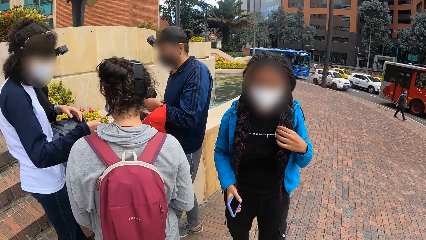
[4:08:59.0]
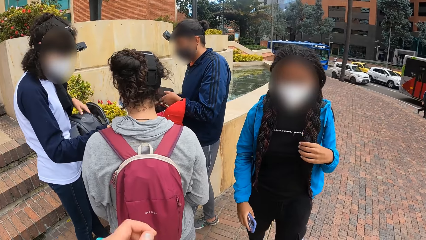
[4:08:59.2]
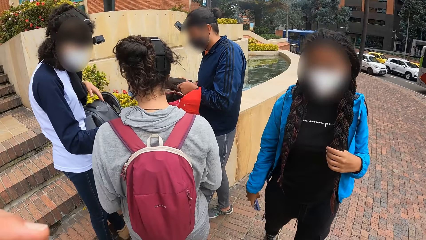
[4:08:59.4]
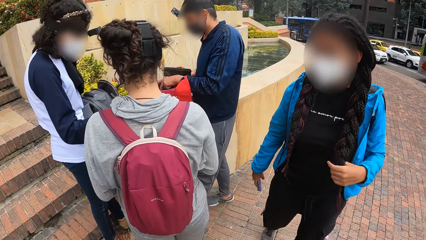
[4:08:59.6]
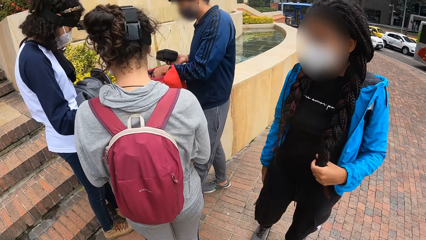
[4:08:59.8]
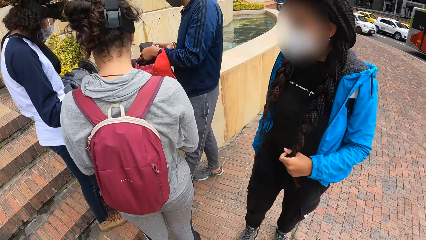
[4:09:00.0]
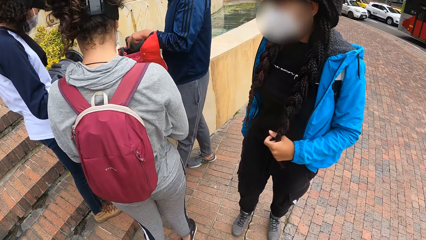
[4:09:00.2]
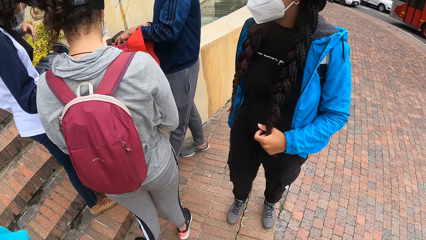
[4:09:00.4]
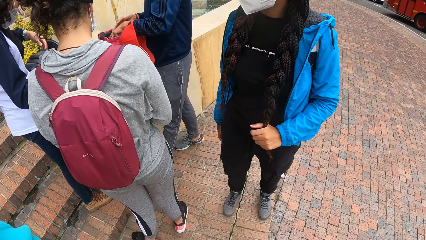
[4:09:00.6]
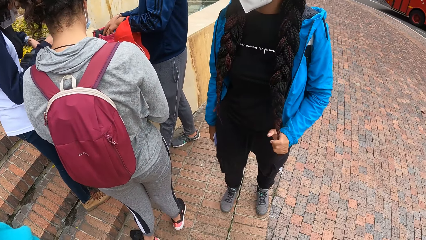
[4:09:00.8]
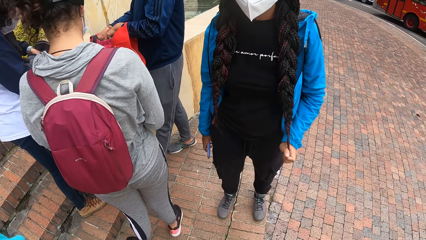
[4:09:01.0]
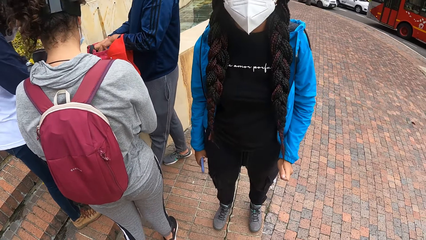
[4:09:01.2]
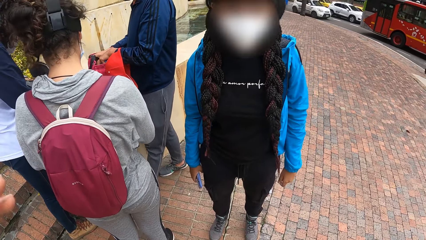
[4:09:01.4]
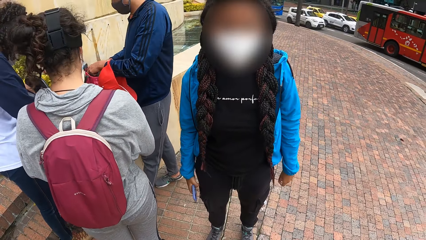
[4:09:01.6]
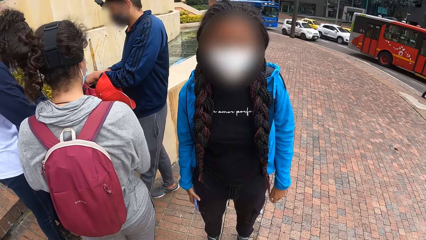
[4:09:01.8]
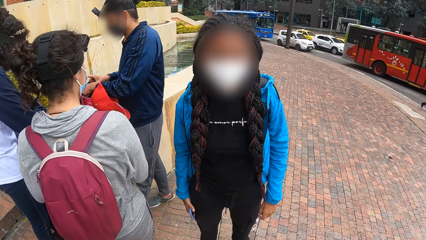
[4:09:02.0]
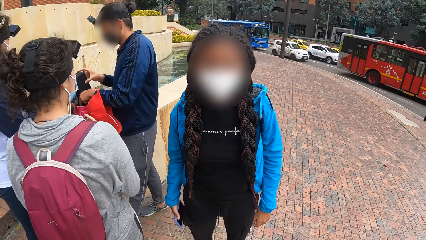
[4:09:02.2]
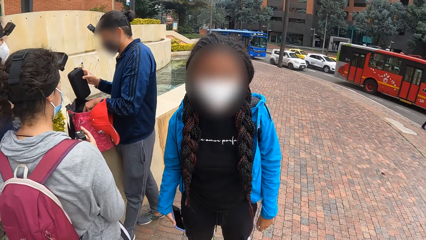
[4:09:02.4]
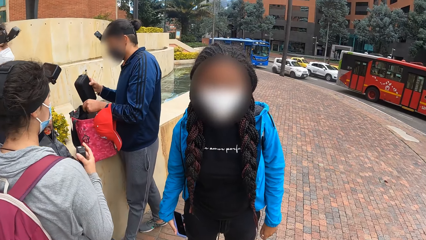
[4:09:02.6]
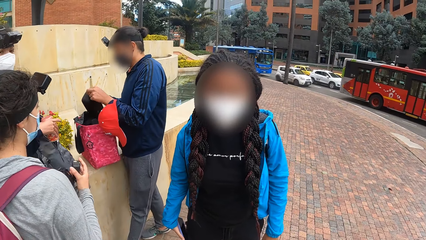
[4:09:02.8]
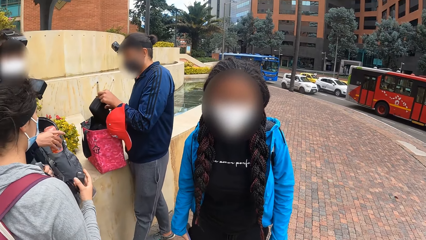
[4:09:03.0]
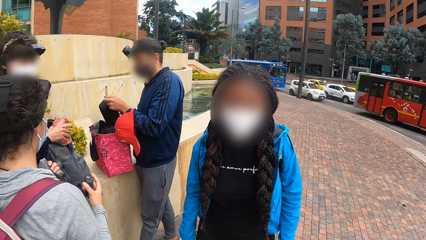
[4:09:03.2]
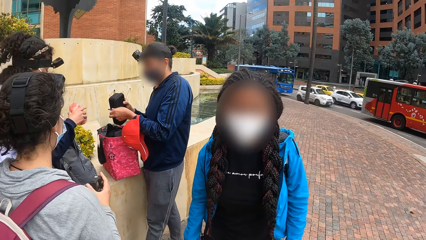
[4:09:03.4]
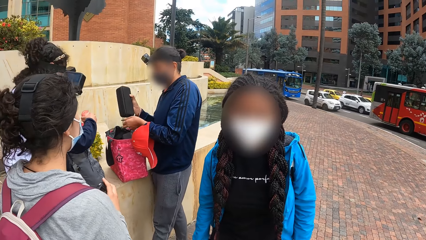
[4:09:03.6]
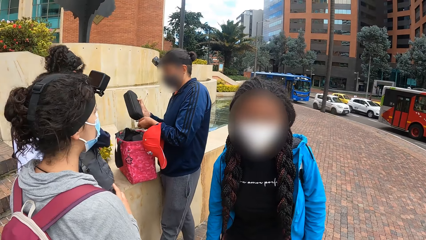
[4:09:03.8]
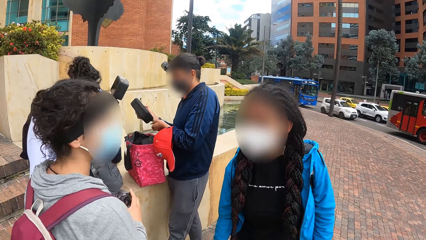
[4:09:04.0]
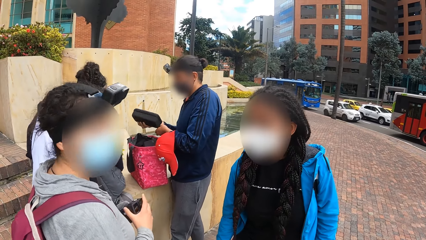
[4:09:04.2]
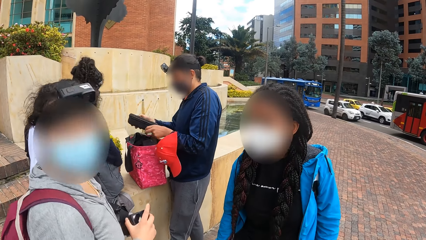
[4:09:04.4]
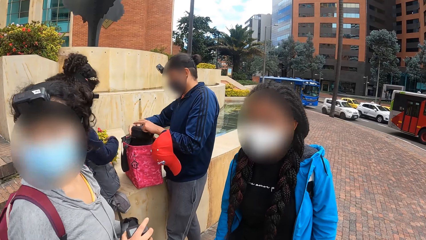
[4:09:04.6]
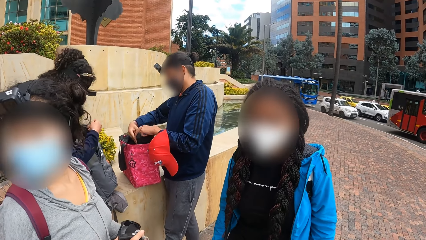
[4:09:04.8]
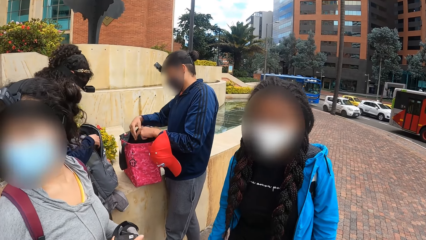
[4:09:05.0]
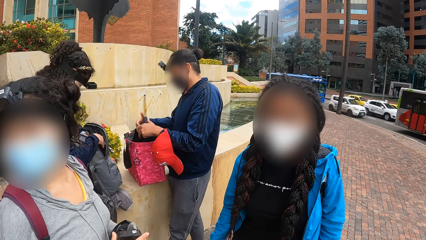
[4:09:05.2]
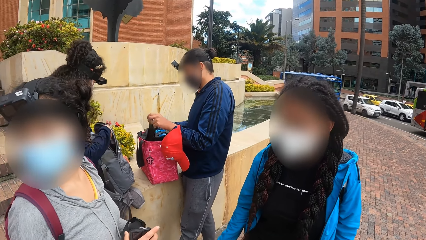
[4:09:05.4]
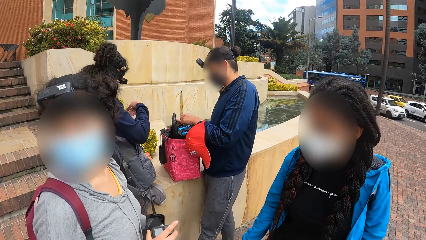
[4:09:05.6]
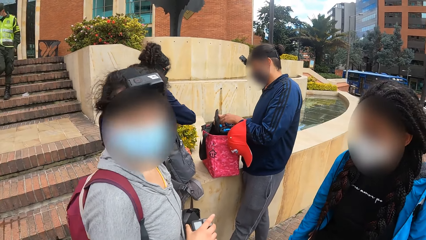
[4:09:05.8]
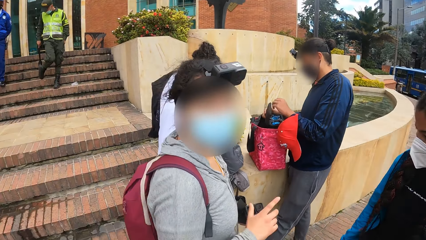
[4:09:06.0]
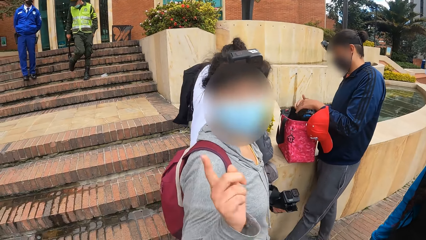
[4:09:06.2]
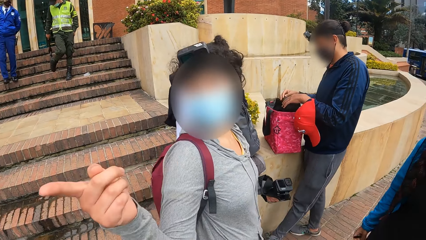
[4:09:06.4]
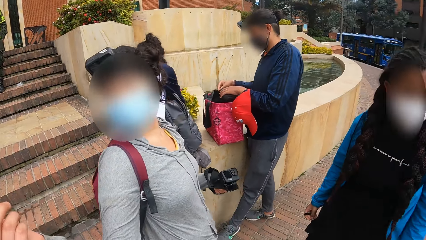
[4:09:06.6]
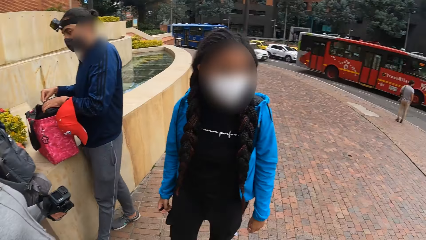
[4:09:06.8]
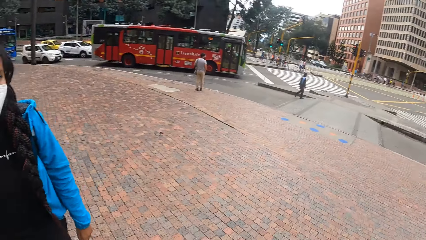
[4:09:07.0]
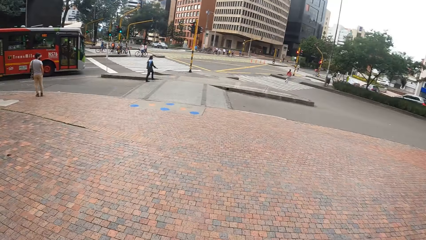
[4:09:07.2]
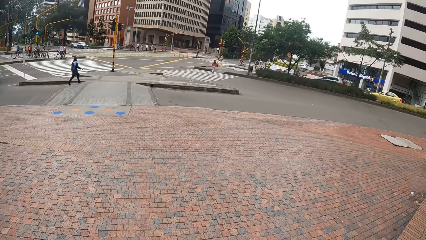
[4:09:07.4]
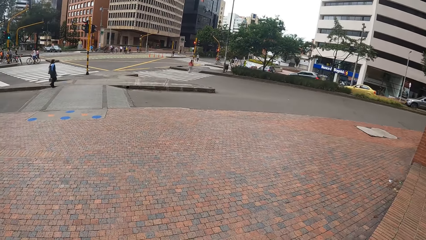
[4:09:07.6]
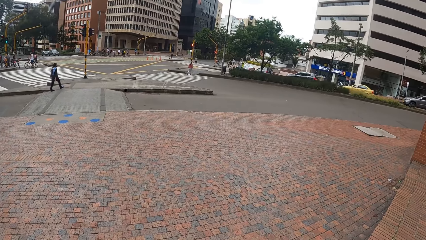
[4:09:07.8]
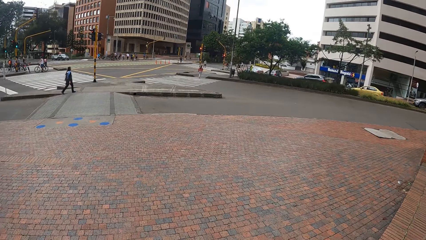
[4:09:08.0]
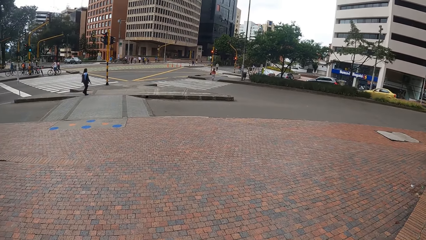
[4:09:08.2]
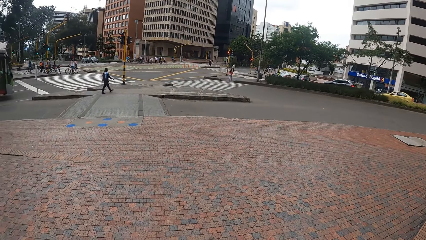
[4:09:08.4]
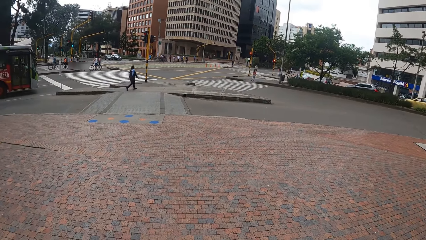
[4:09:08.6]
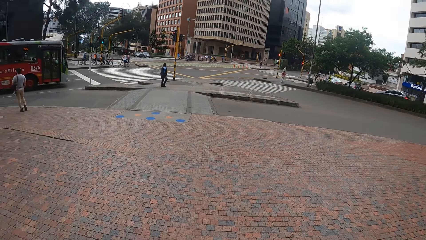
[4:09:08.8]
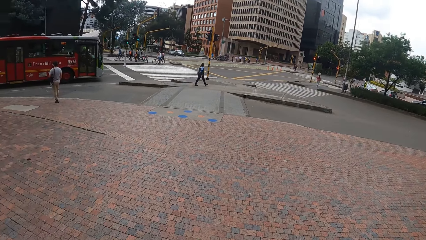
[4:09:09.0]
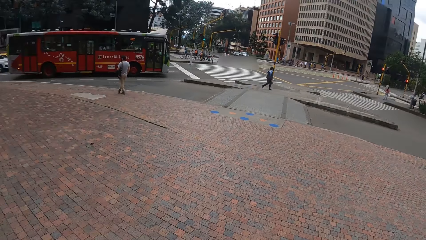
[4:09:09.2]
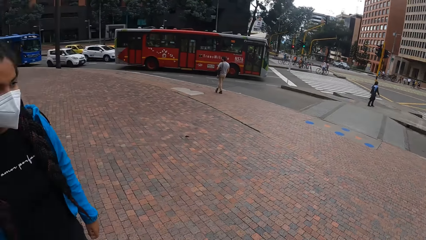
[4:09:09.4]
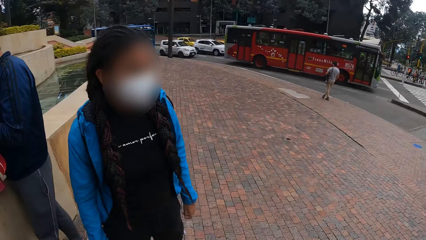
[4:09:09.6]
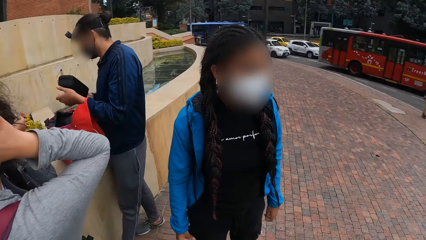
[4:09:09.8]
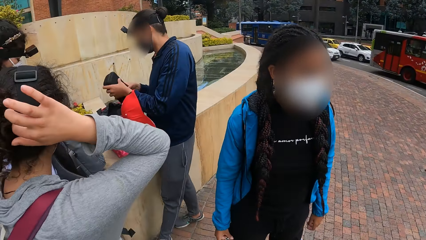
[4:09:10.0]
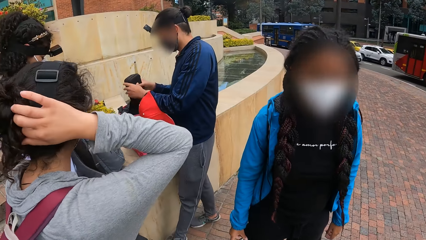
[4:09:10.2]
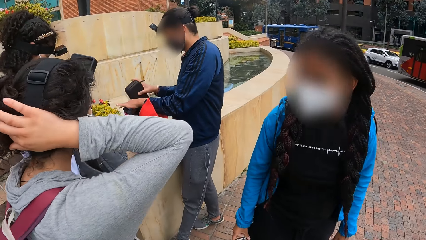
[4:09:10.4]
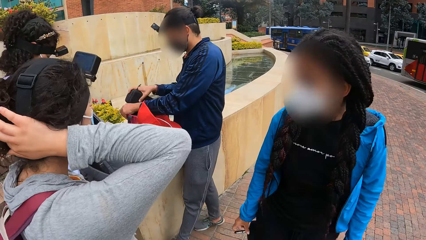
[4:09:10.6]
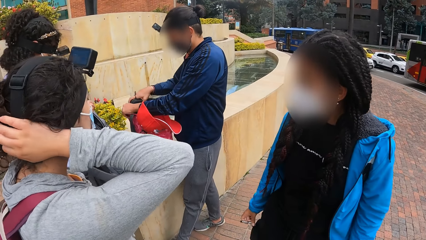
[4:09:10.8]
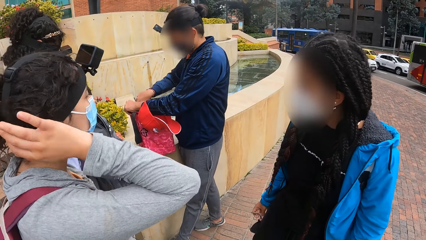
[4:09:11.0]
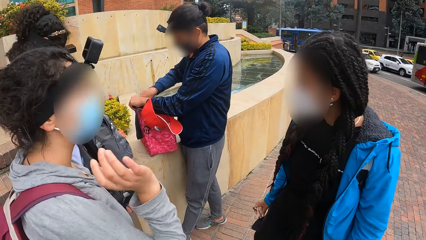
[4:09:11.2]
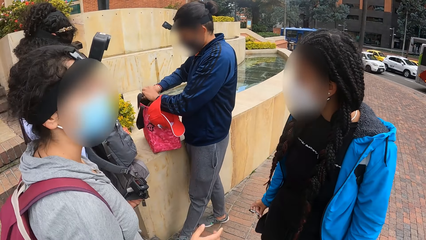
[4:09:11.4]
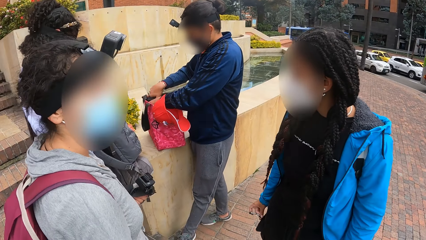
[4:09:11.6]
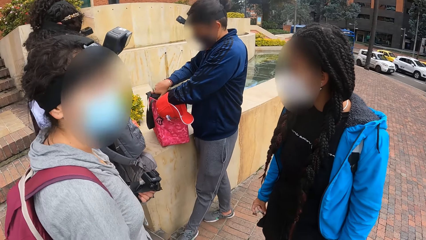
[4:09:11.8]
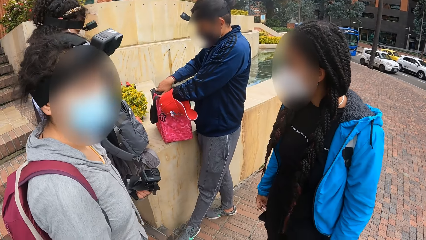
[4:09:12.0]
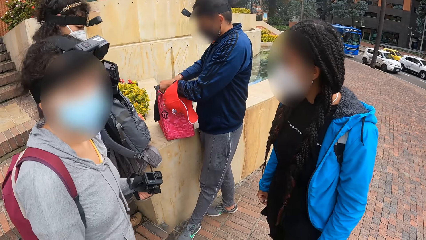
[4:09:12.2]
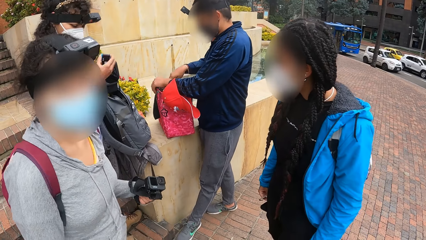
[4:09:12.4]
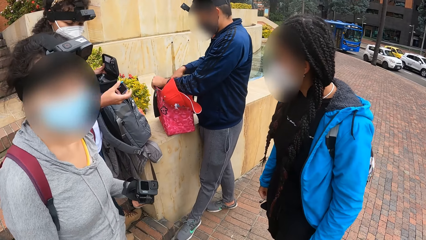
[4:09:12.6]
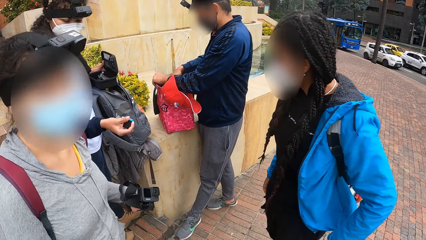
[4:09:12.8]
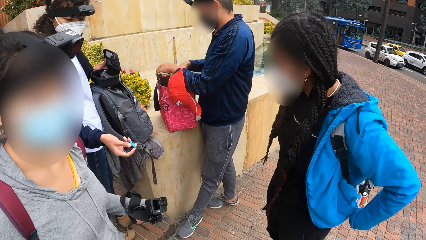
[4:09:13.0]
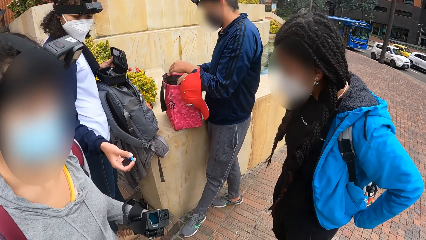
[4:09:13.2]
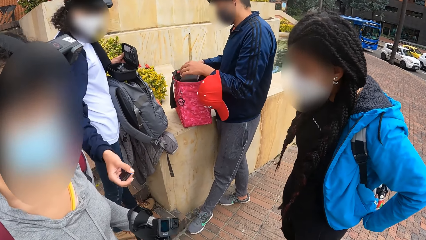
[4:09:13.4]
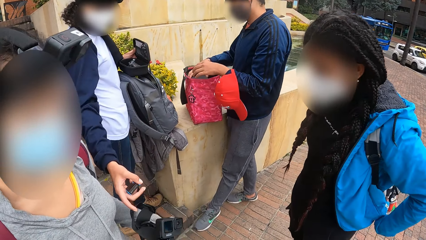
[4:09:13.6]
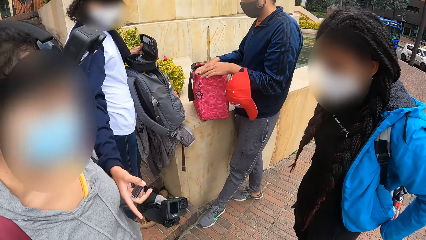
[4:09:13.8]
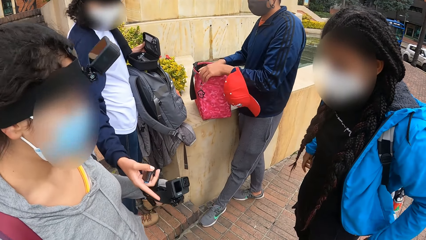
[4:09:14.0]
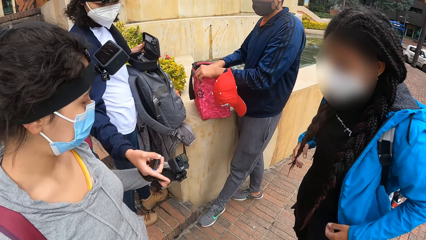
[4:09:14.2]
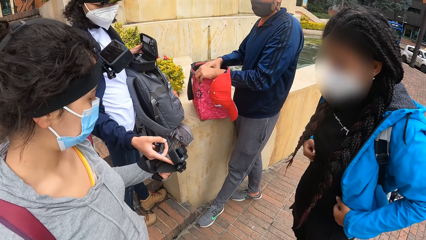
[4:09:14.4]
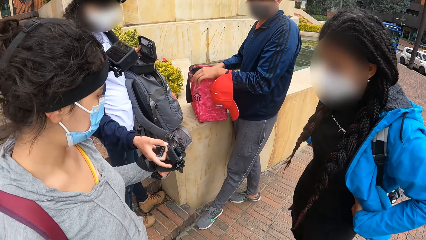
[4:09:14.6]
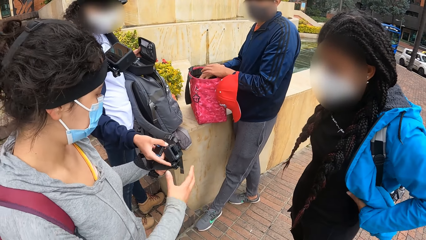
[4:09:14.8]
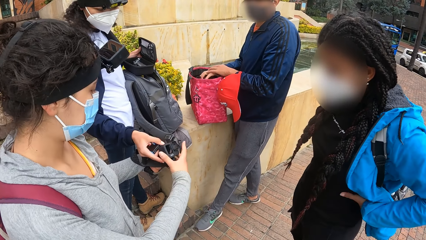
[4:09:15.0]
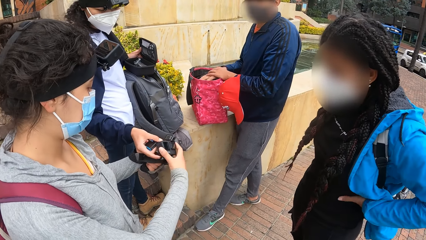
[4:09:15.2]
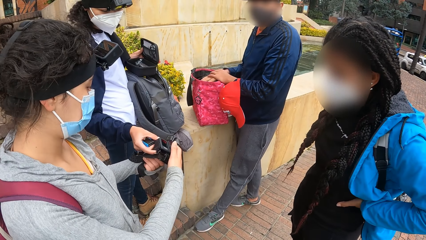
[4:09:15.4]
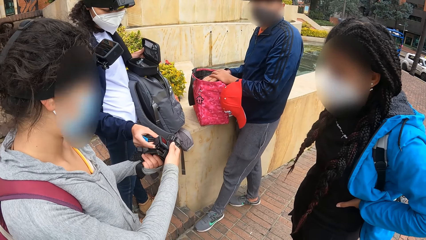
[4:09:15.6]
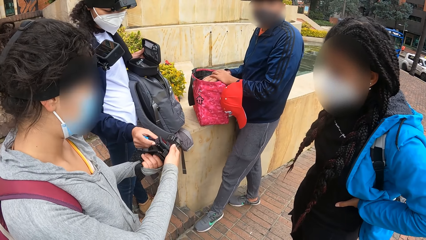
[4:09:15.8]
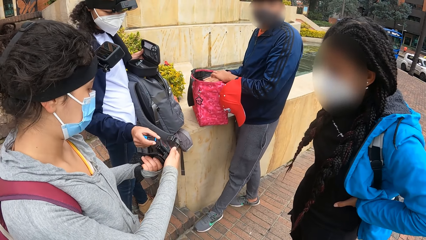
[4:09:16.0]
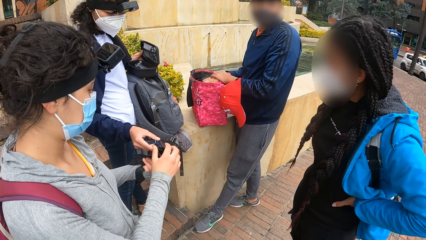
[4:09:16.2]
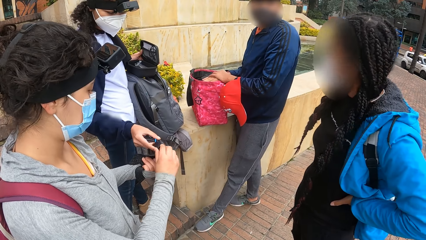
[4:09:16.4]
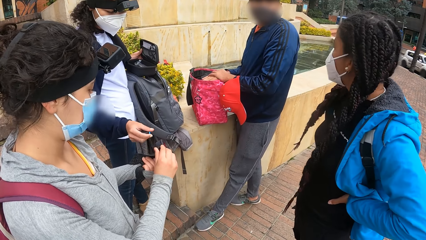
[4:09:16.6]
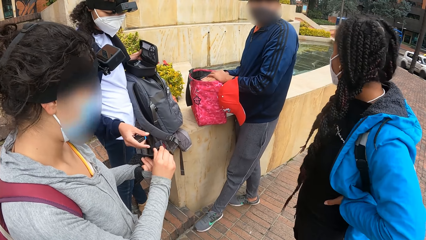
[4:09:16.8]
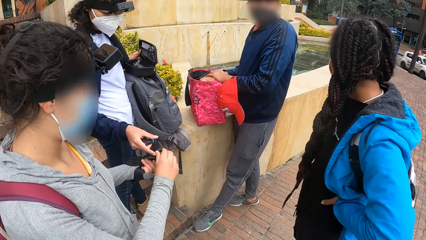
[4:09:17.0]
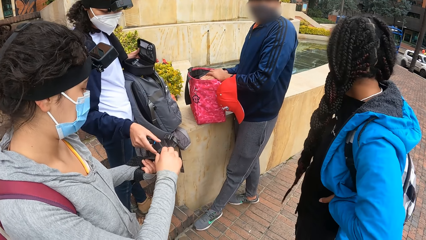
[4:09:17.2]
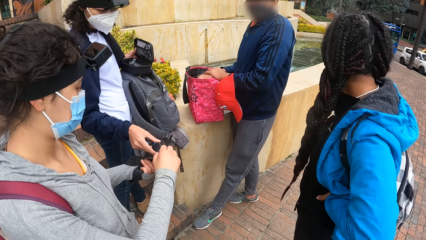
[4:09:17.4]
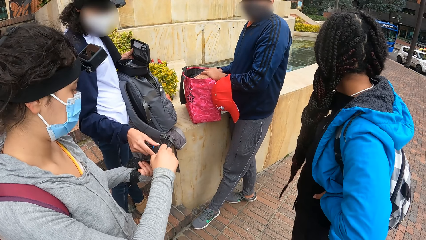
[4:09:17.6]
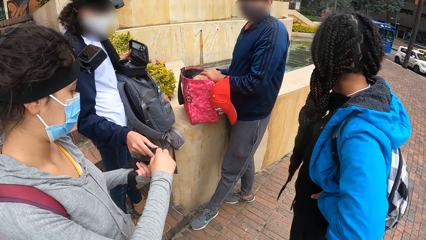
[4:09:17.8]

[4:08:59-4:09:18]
The man places the pouch in the bag on the block retaining wall with his right hand. The woman searches the ash bag on the block retaining wall with both hands. The man picks up the pouch from the bag on the block retaining wall with his right hand. The woman picks up a can of drink from the ash bag on the block retaining wall with her right hand. The man opens the pouch in his right hand with his left hand. The woman places the can of drink in her right hand on the block retaining wall. The man places the pouch on the bag on the block retaining wall with his right hand and opens the pouch with his left hand on the bag on the block retaining wall. The camera wearer looks at the building. The man holds the pouch with both hands. Another woman scratches her hair with her right hand. The other woman touches her hair. The man places the pouch in the bag on the block retaining wall with his right hand. The first woman holds a battery in her right hand. The first woman opens a camera on the other woman's left hand with her right hand. The other woman opens the camera in her left hand with her right hand. A boy touches the other woman's camera. The other woman holds the camera.
